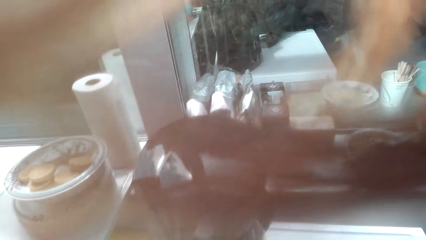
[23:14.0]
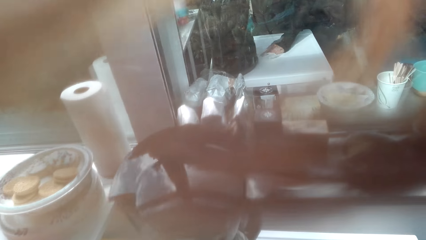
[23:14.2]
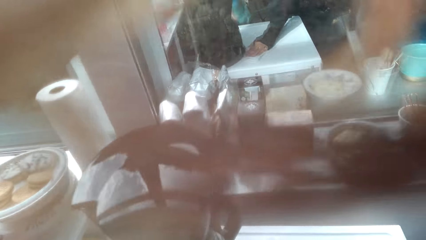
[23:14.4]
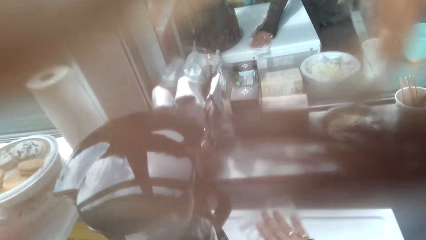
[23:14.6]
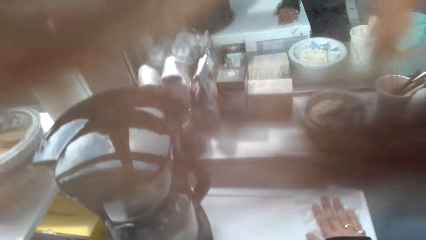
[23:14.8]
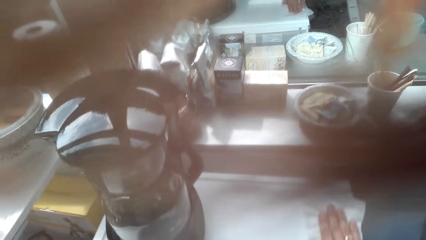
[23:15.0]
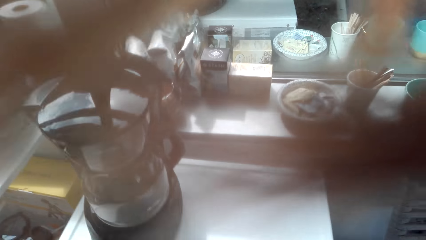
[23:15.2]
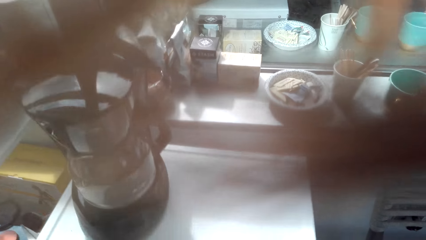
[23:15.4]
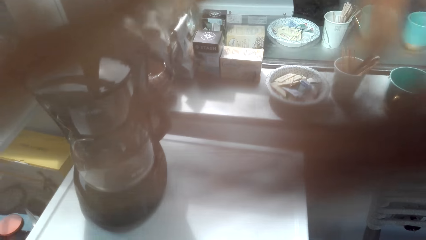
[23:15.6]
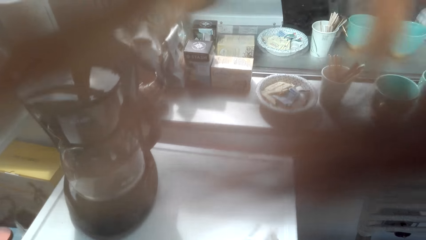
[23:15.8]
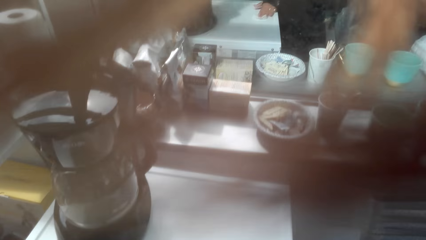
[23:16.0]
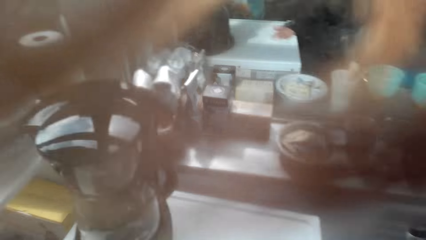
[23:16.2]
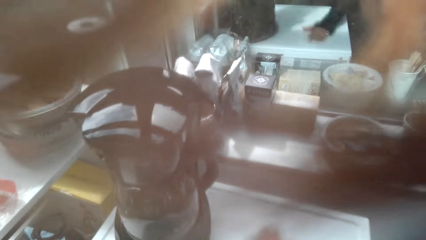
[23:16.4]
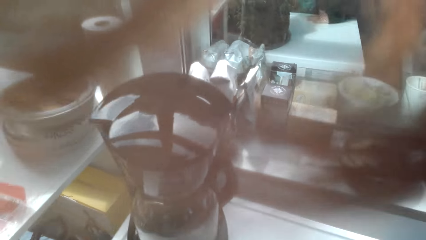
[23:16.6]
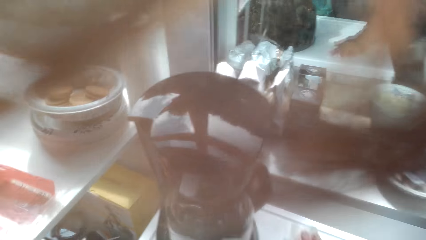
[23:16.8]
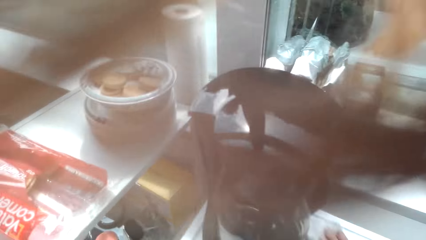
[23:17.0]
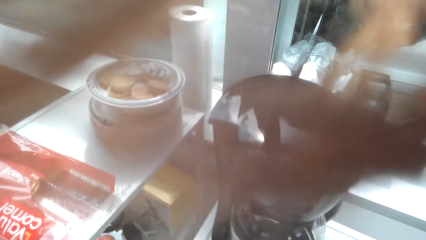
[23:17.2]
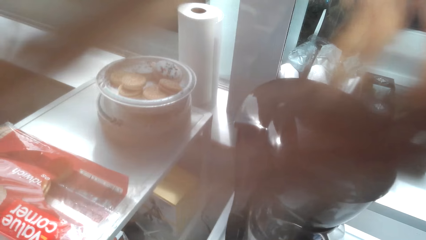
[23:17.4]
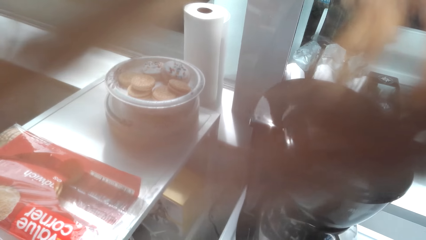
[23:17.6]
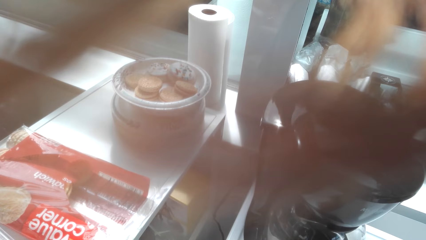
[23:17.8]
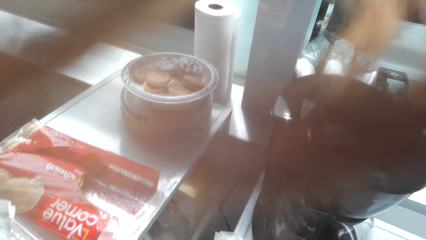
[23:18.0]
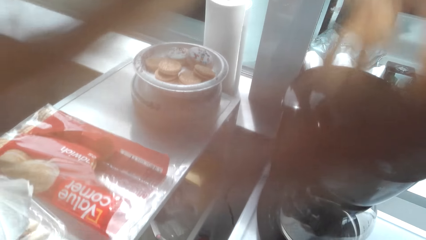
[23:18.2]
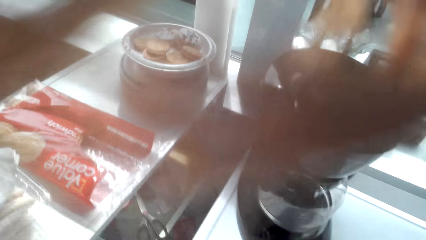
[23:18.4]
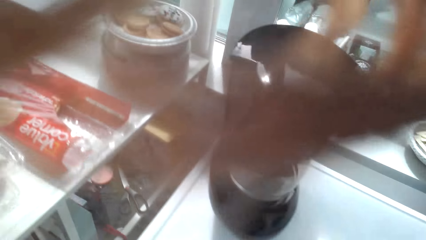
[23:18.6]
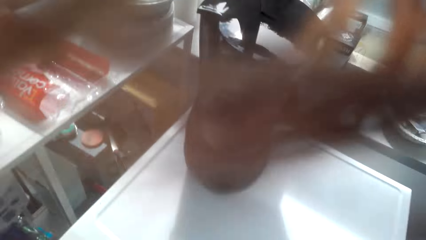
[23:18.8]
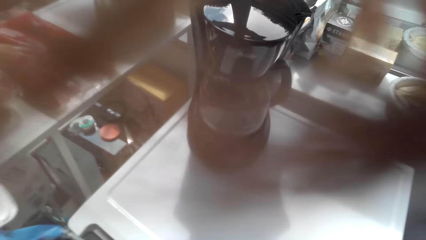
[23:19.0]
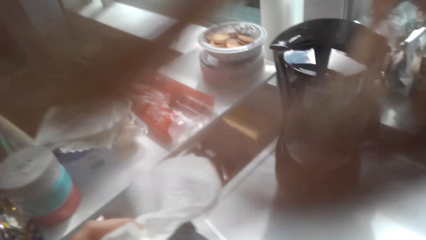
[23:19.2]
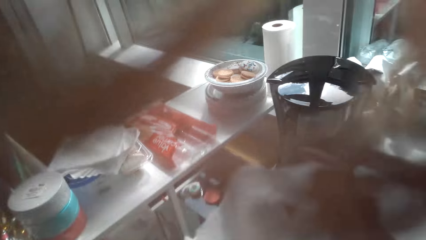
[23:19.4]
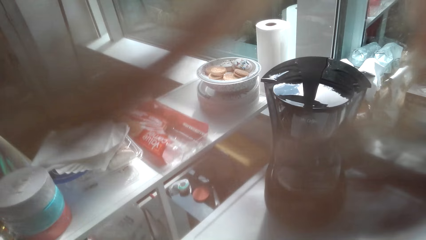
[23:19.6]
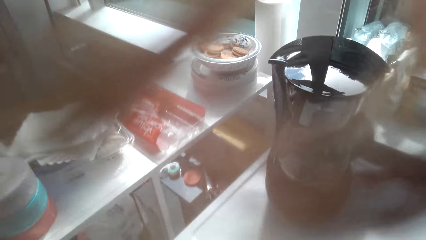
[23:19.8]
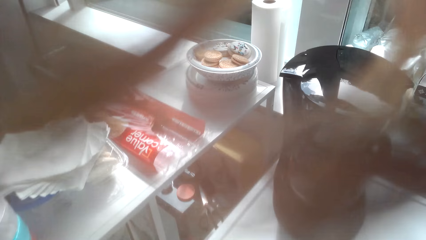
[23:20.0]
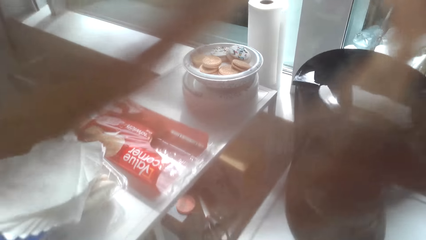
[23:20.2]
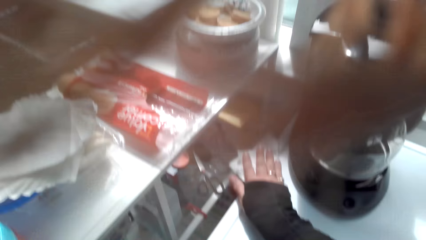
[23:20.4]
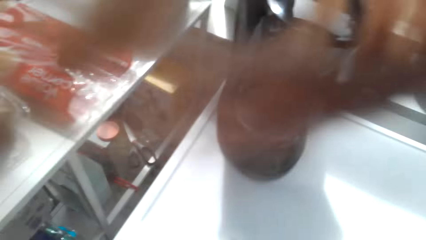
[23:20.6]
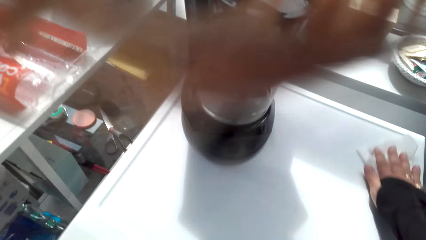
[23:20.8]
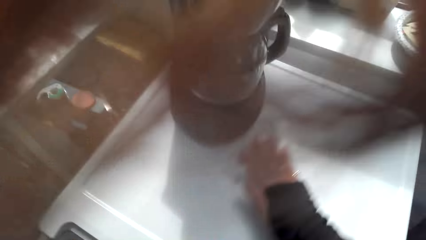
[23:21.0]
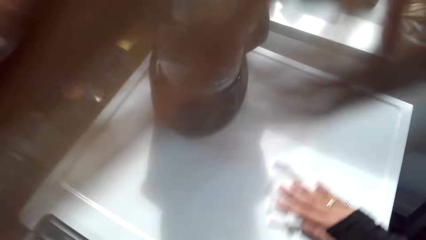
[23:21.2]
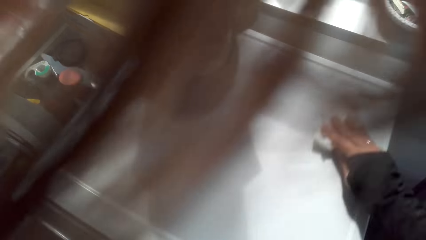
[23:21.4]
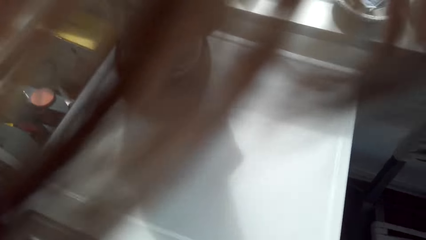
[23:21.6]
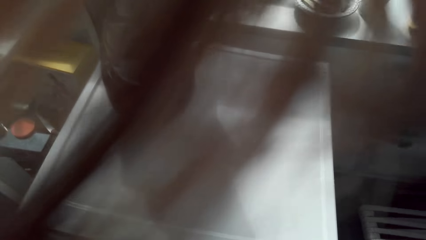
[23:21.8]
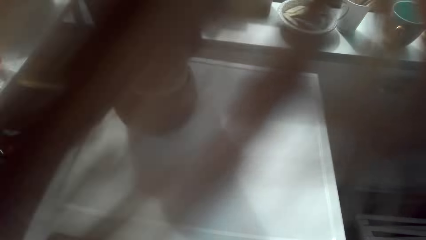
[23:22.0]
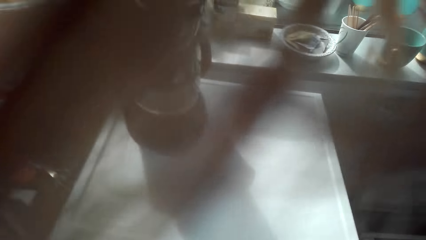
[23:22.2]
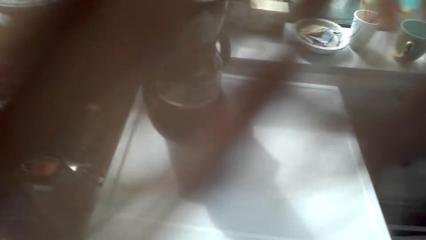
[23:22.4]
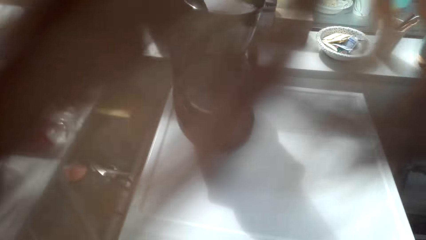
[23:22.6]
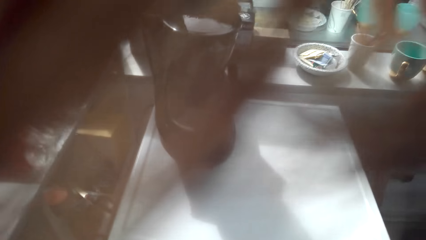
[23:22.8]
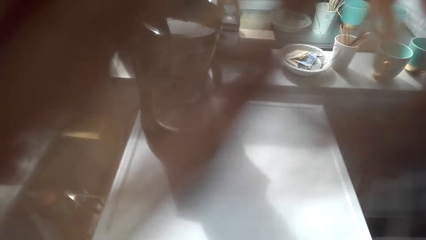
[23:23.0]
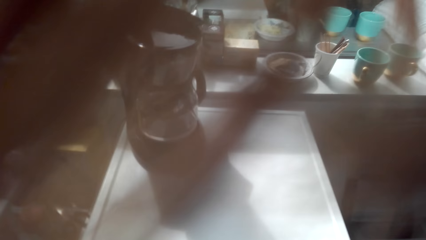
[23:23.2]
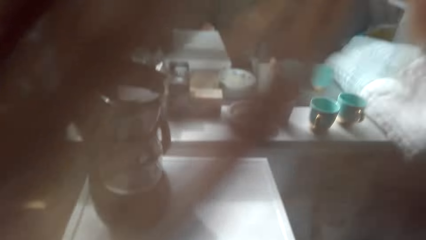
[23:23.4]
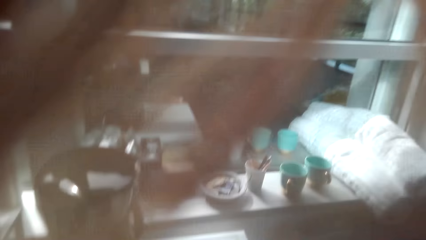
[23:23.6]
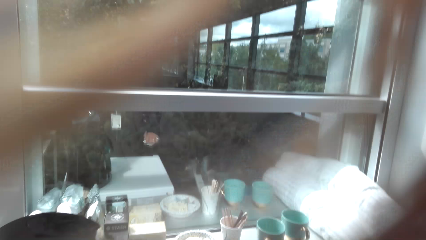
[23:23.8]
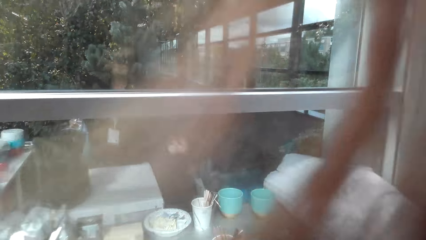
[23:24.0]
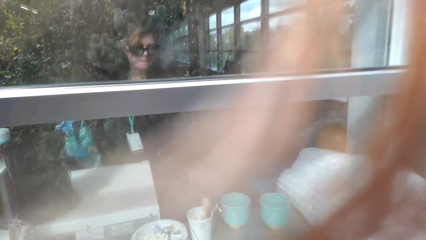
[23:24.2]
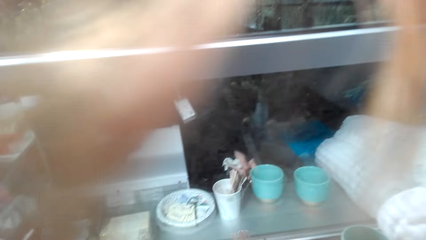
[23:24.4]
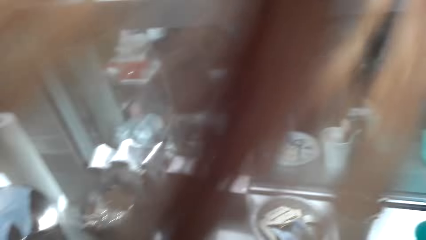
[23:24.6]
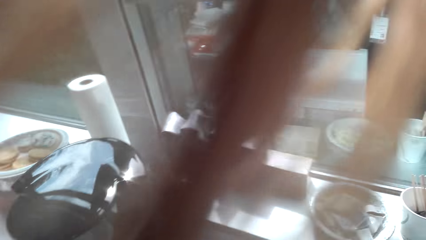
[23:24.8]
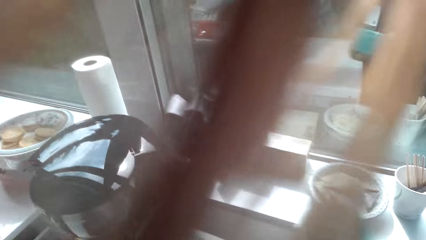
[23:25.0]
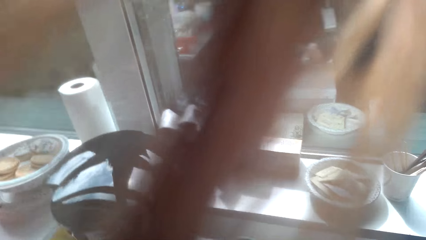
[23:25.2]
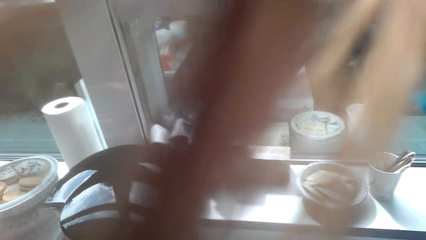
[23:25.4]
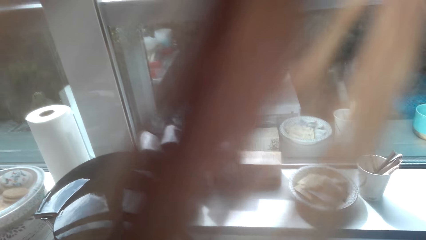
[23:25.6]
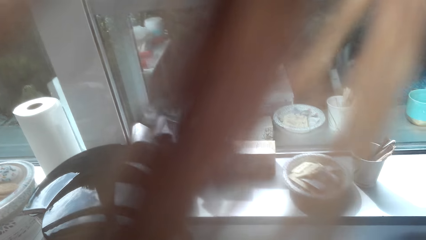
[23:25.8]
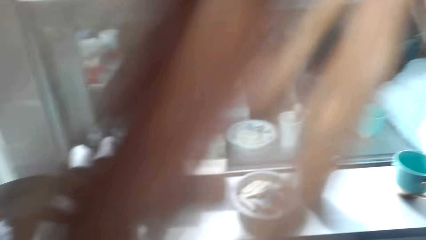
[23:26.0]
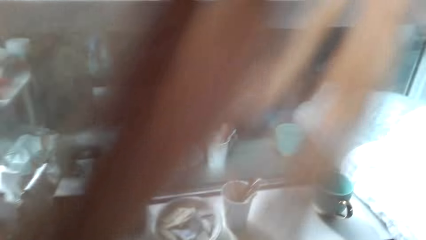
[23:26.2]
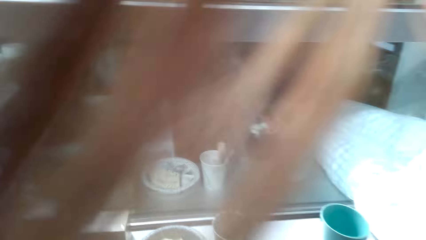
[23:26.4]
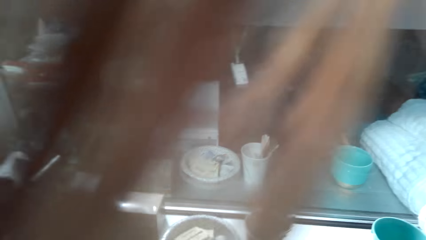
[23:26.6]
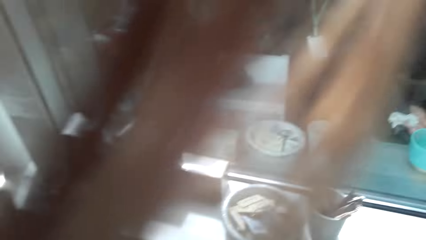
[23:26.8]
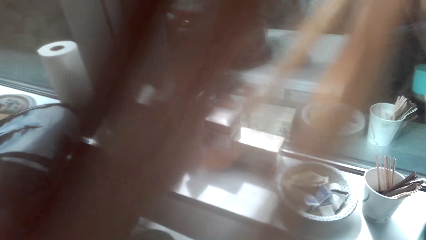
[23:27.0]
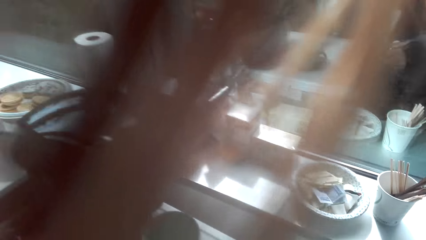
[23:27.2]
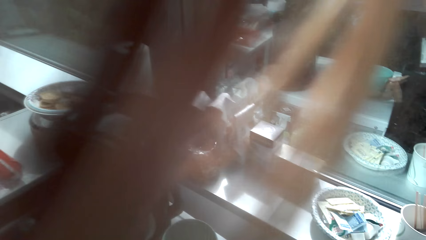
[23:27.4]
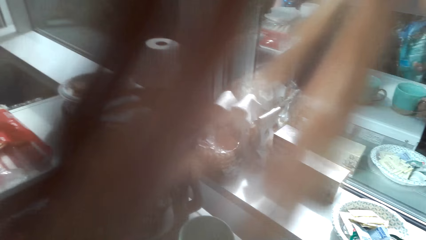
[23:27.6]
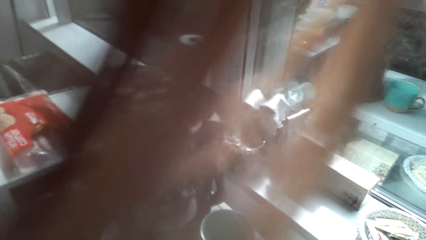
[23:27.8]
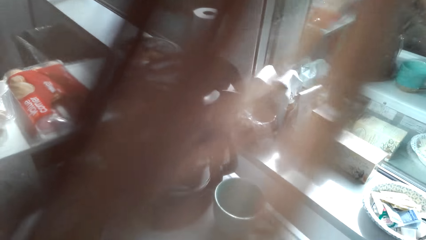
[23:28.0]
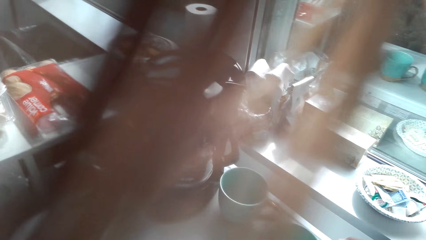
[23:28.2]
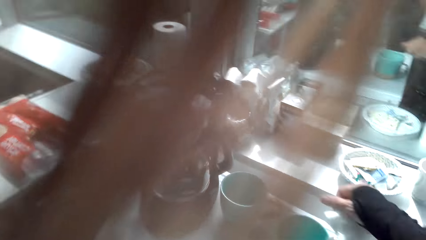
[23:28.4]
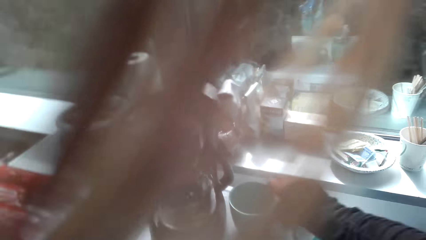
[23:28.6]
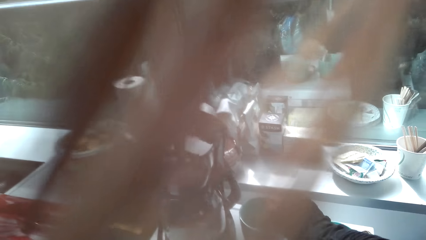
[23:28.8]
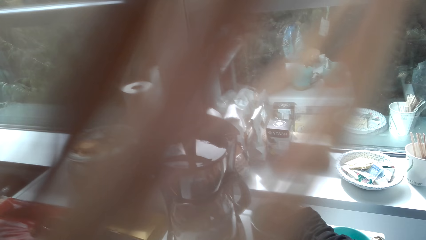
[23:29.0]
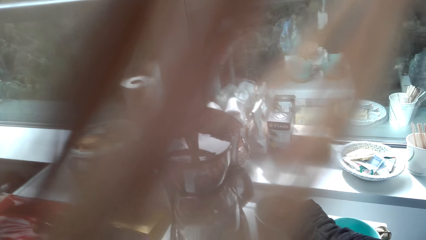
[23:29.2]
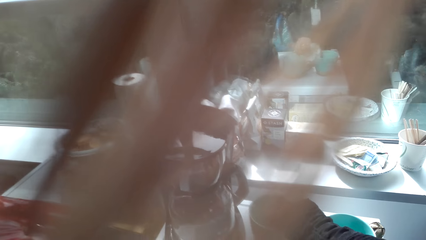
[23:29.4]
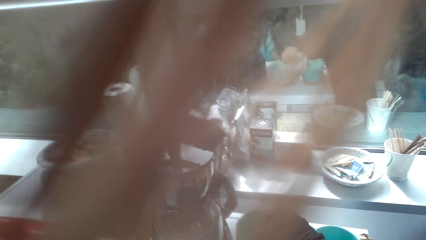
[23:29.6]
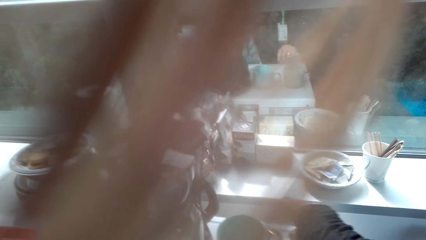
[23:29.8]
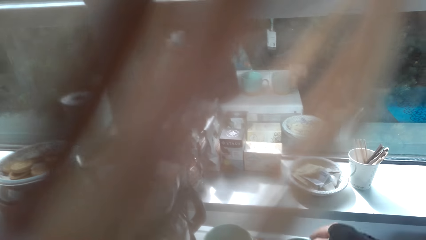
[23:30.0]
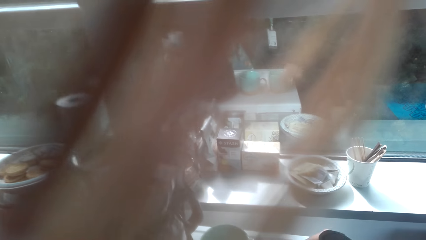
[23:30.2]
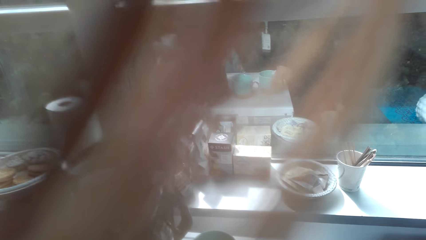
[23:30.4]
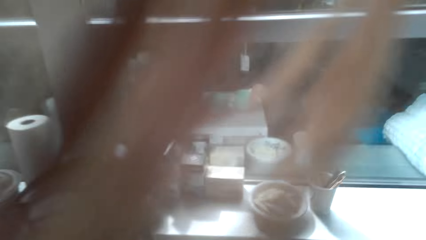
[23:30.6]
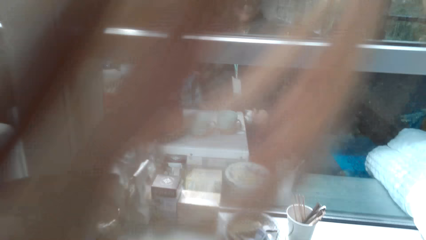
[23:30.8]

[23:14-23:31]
The camera wearer wipes the surface of the fridge. They clean the sink.
